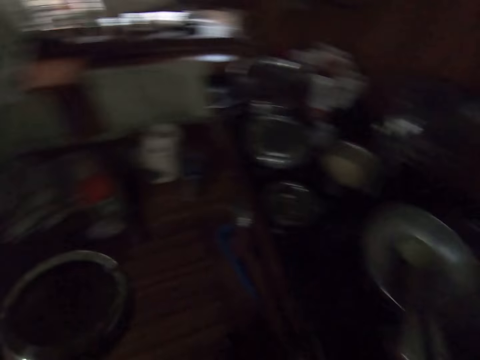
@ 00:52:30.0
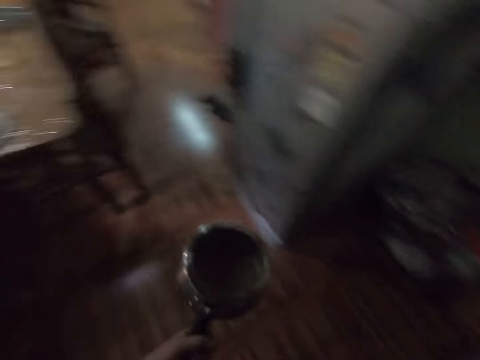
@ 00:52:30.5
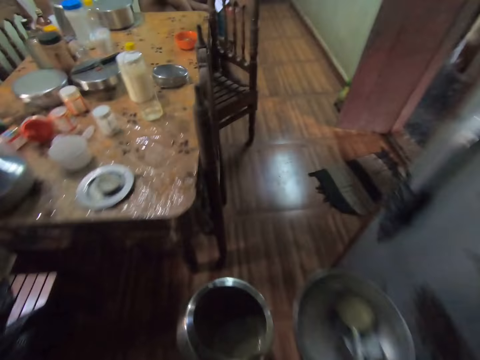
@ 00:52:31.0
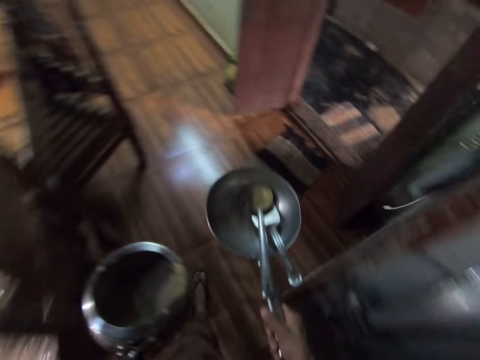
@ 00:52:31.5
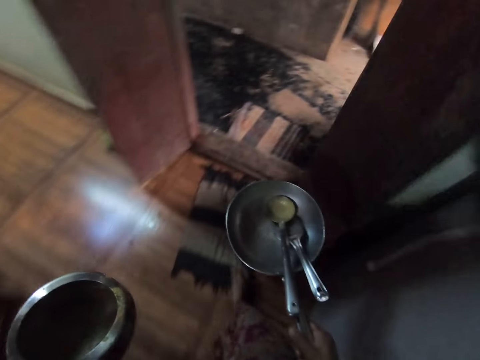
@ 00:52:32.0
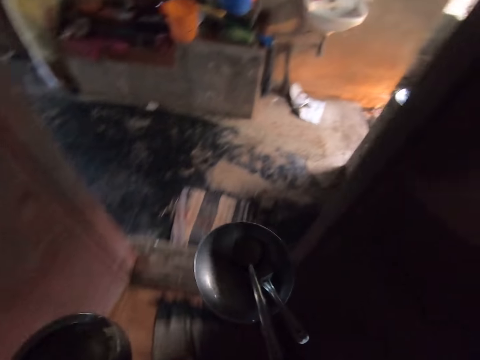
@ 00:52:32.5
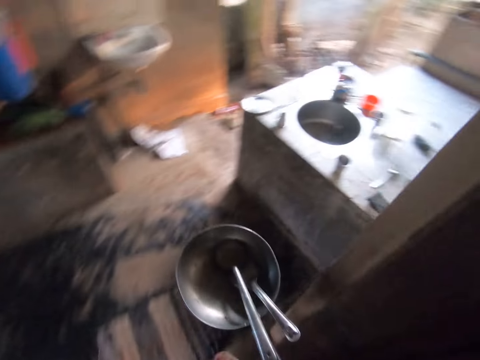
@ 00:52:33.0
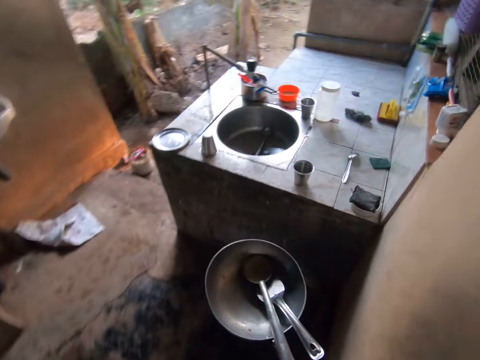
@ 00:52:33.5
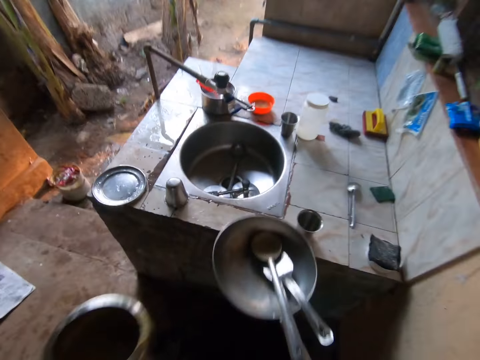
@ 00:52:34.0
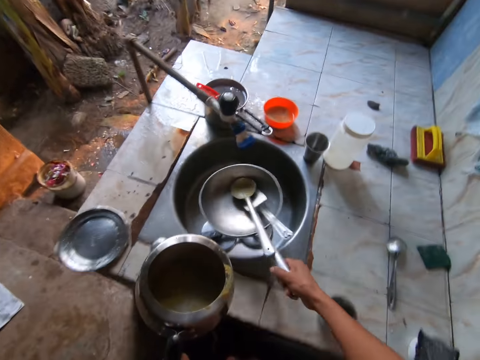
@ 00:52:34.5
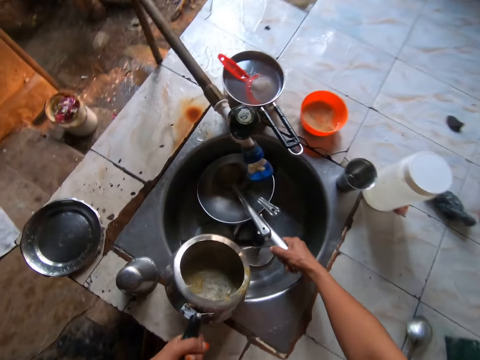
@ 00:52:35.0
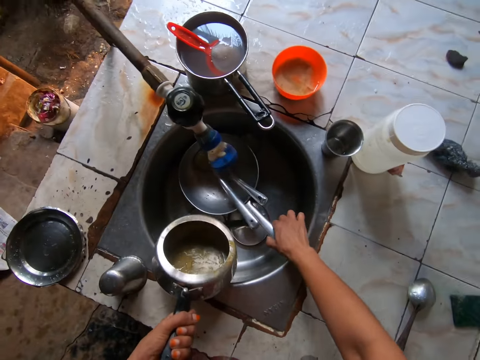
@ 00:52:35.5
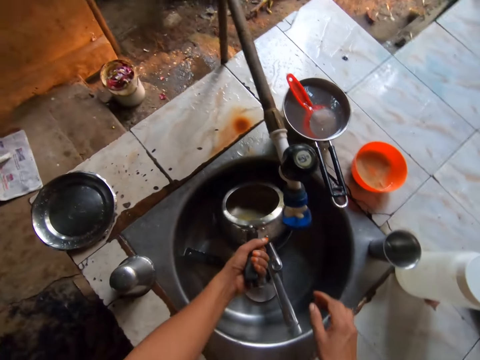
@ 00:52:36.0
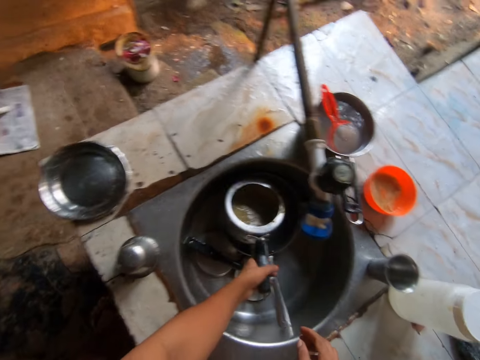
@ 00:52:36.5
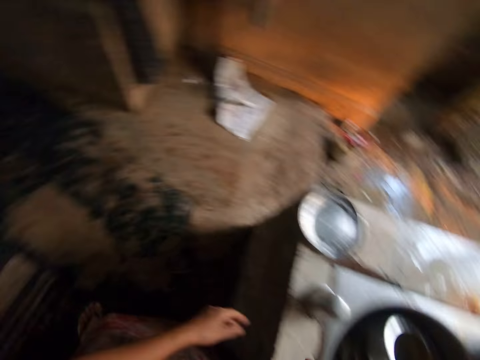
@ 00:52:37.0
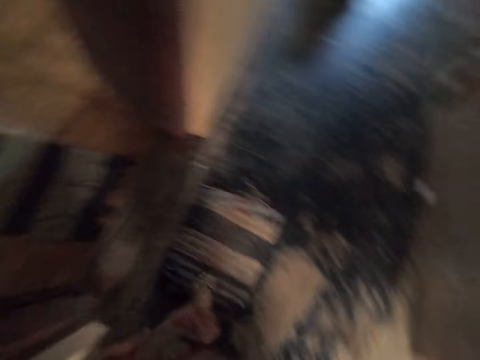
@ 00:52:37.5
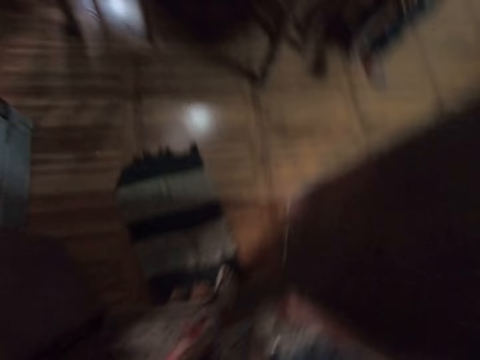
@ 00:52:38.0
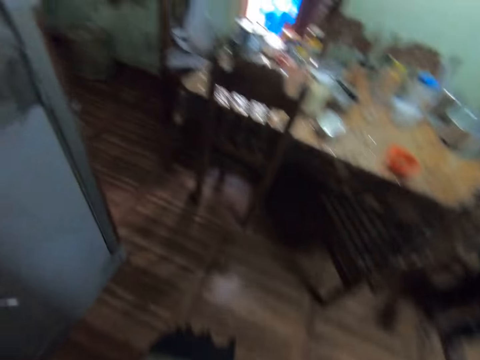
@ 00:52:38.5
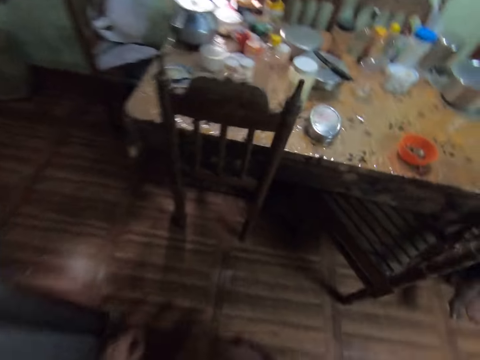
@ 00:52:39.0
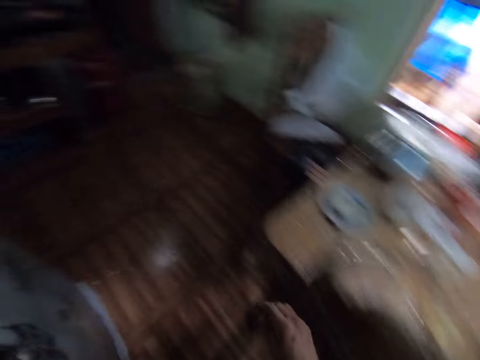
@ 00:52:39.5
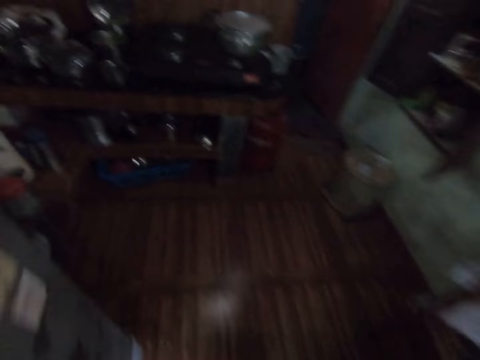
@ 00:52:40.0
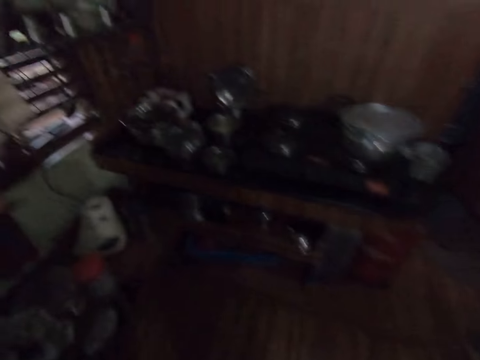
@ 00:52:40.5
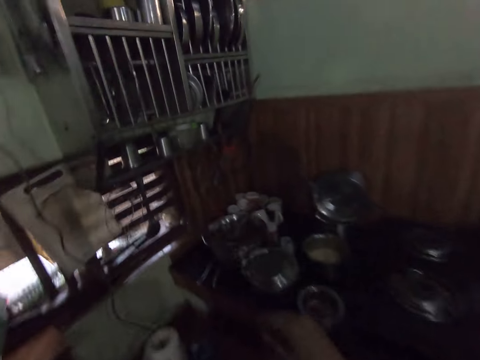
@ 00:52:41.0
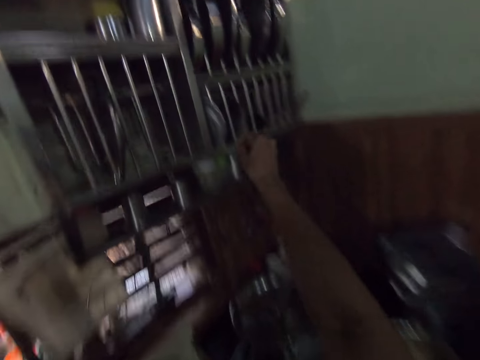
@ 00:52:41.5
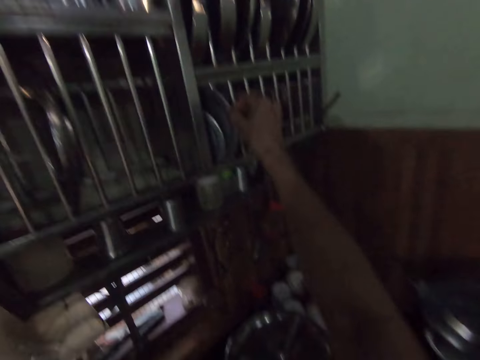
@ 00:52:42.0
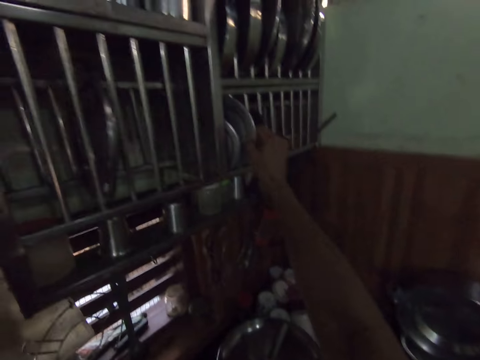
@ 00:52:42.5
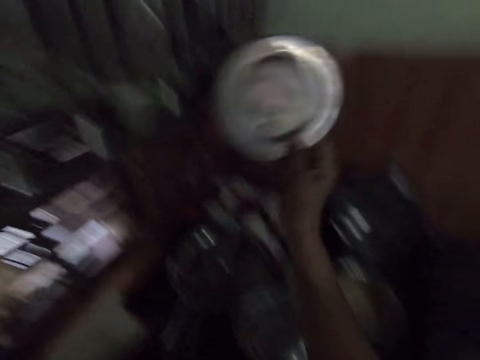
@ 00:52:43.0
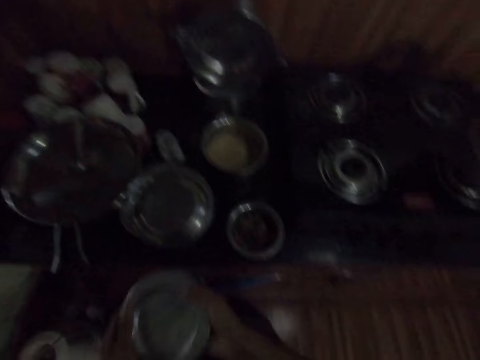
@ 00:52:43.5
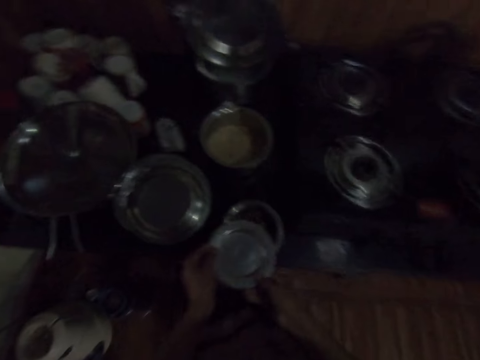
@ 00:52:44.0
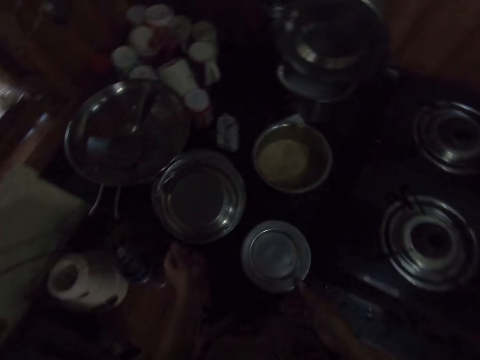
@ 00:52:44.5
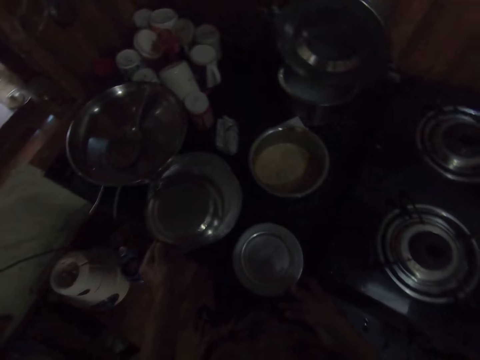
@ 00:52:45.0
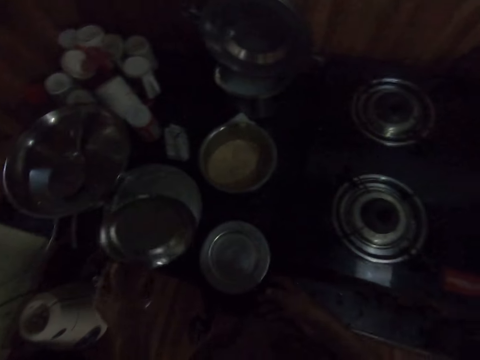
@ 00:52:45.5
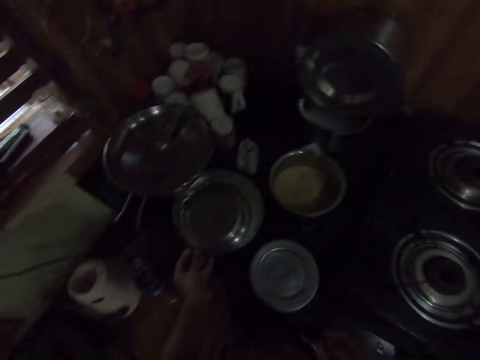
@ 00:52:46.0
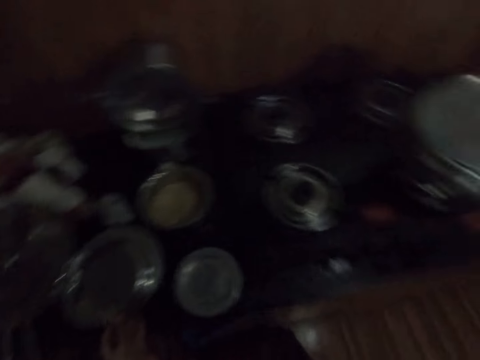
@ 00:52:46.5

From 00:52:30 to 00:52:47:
The camera wearer picks up the sauce pan from the cooker with her right hand. She walks from the kitchen to the backyard. She drops the sauce pan in a sink with her right hand. She drops the pot in the sink with her left hand. She walks from the backyard to the kitchen. She picks up a lid in the utensil rack with her right hand. She holds the lid in her hands. She covers the bowl on the cabinet with the lid in her right hand. She fiddles with a lid on a pot on the cabinet with her left hand.

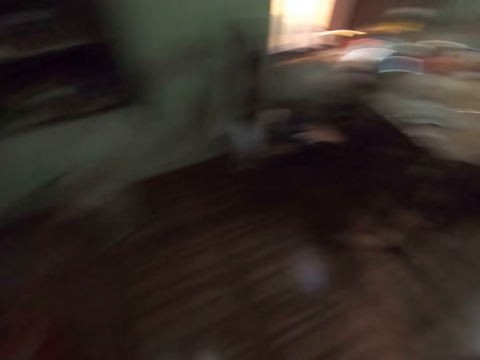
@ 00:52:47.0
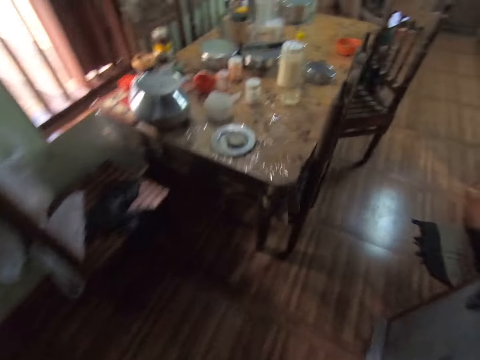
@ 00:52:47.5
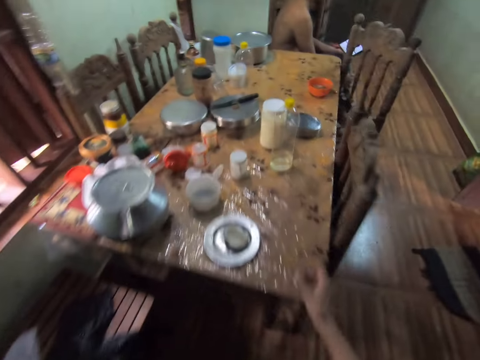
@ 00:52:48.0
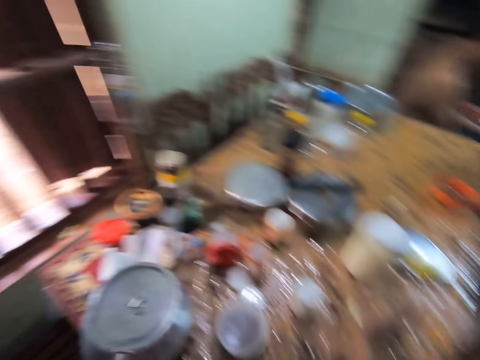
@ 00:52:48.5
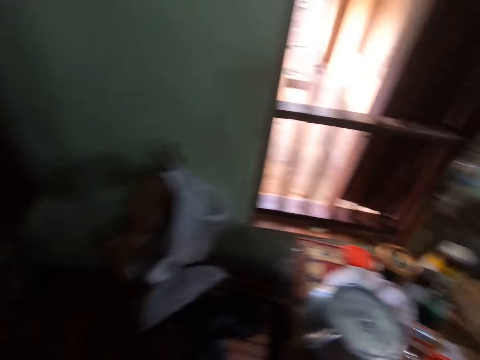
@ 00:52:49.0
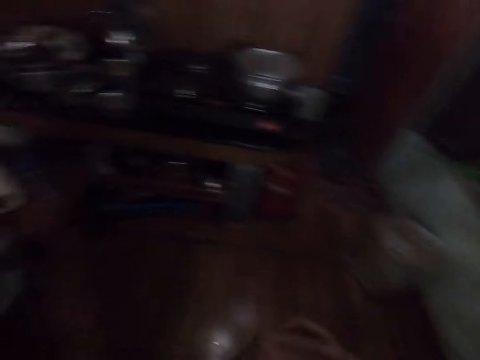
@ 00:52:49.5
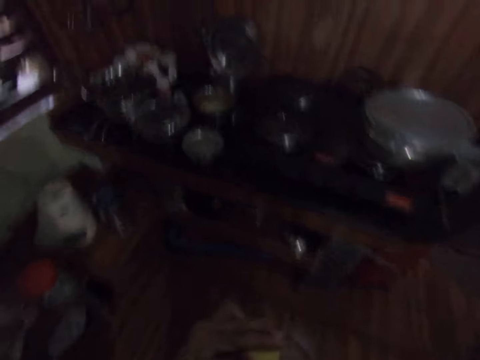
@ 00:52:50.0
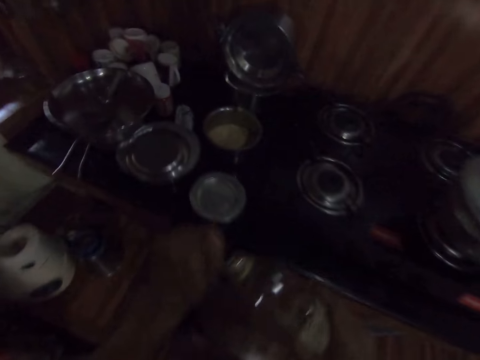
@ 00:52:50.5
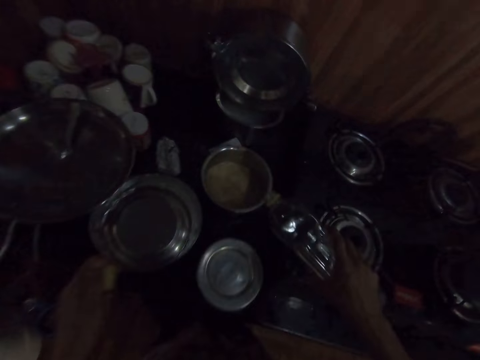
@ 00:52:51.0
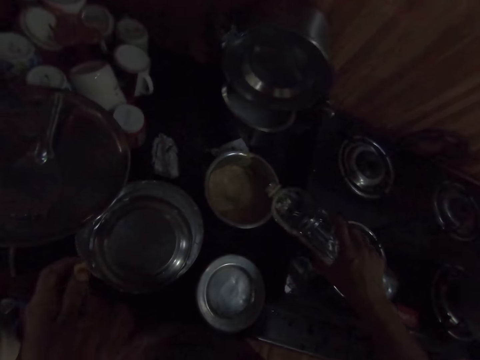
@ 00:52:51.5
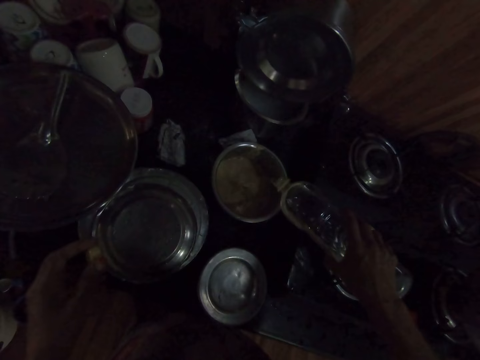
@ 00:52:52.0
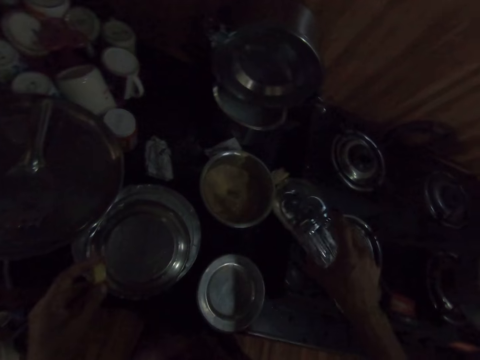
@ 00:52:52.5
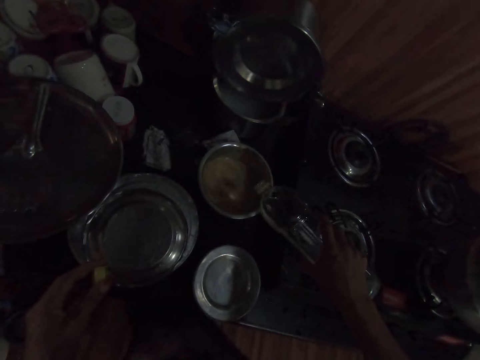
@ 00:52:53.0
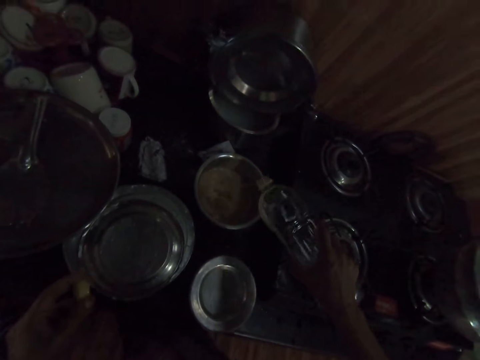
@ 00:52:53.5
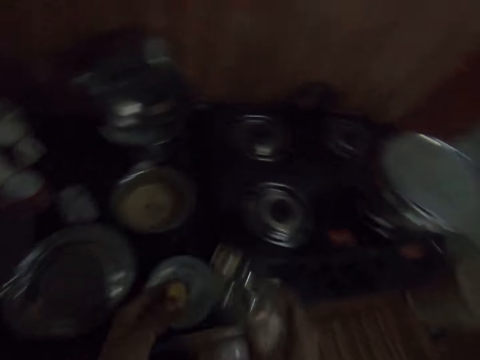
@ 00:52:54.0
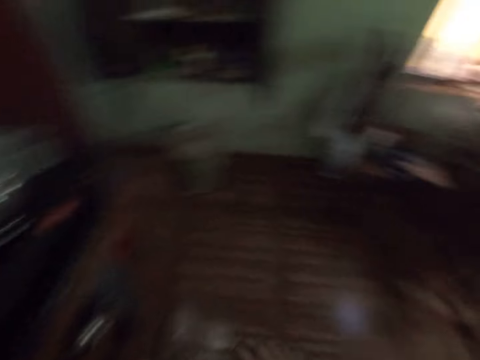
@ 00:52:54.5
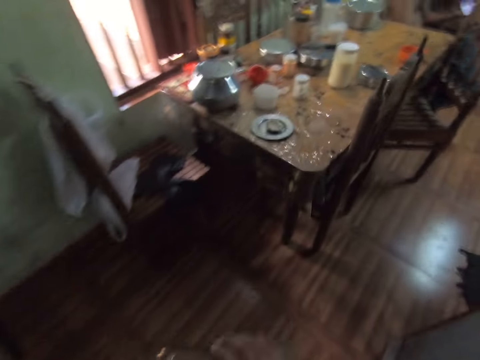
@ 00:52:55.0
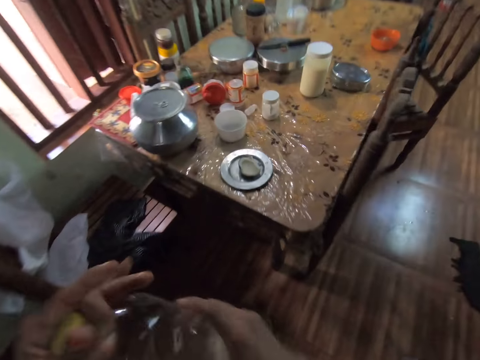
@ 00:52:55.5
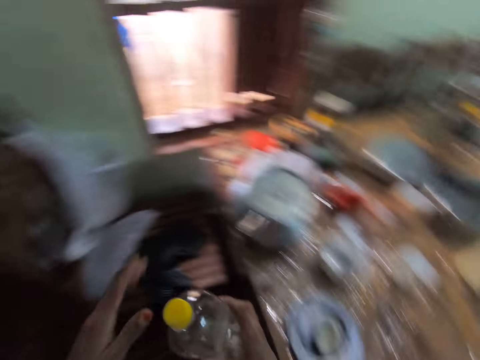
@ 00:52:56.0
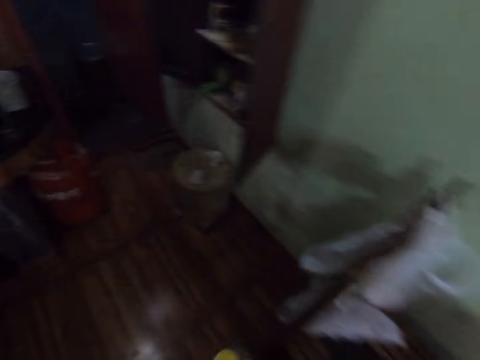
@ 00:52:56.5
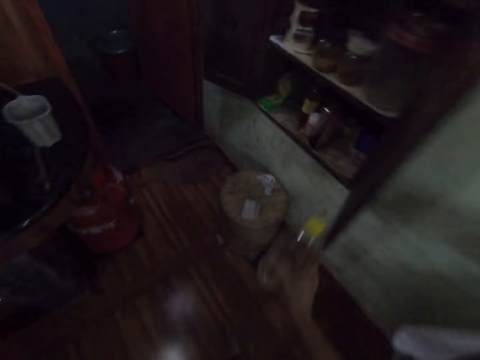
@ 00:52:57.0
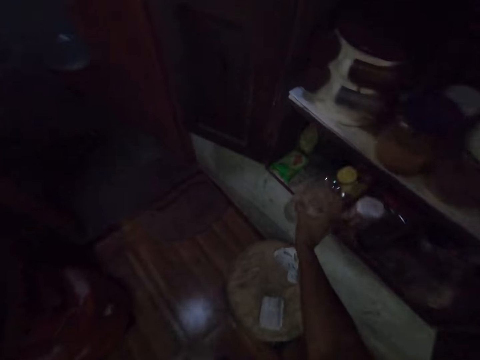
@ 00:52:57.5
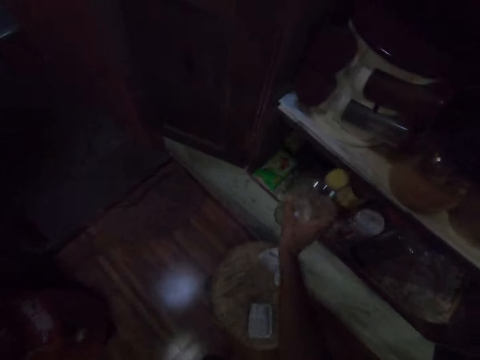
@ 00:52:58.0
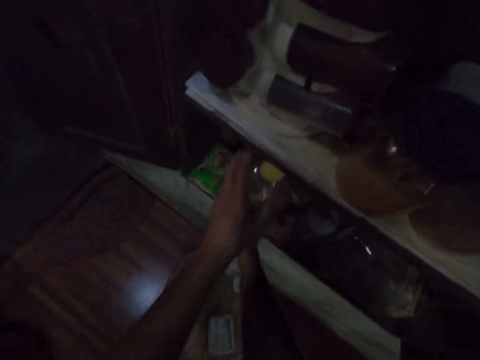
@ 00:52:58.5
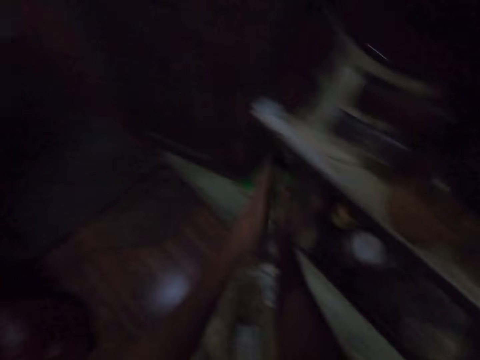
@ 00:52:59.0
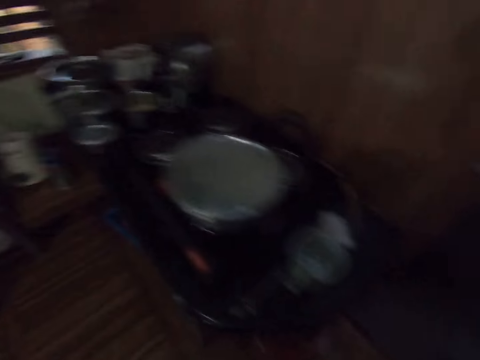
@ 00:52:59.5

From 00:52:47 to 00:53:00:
The camera wearer walks. She picks up a bottle on the table with her right hand. She walks. She opens the bottle with her left hand. She pours water from the bottle in the porridge bowl on the cabinet with her right hand. She closes the bottle with her left hand. She walks. She drops the bottle in a shelf with her hands. She walks.
